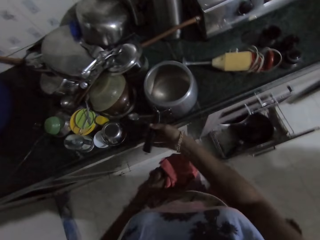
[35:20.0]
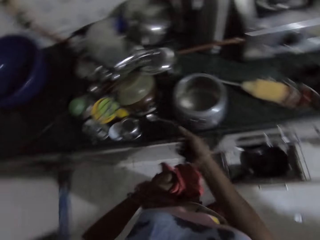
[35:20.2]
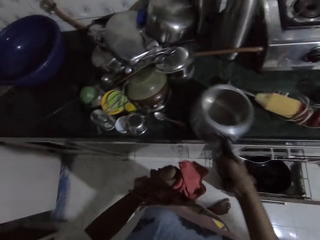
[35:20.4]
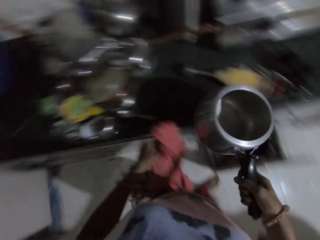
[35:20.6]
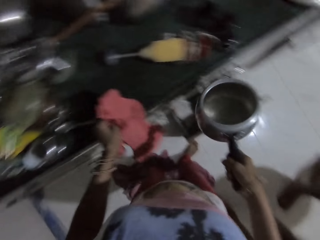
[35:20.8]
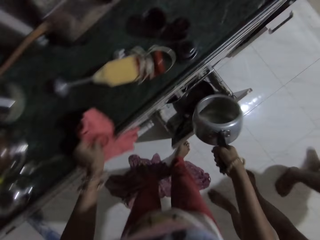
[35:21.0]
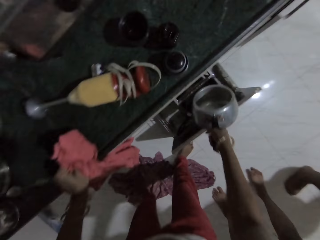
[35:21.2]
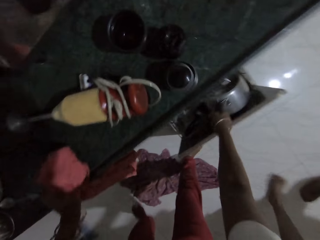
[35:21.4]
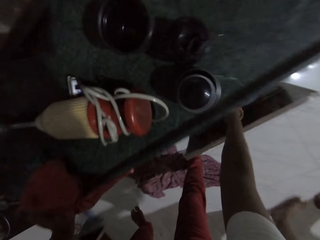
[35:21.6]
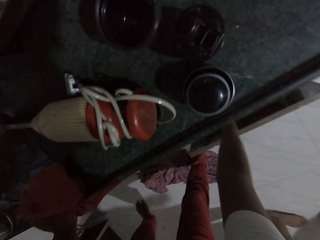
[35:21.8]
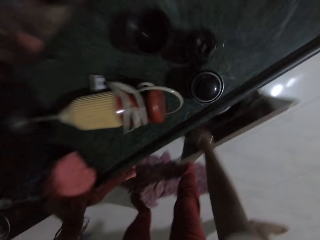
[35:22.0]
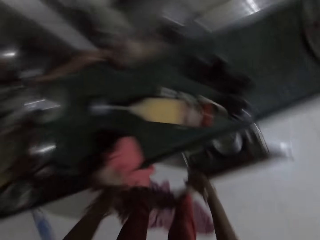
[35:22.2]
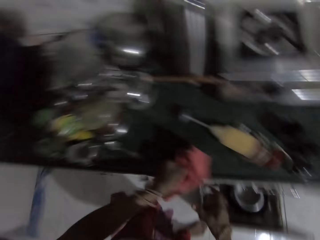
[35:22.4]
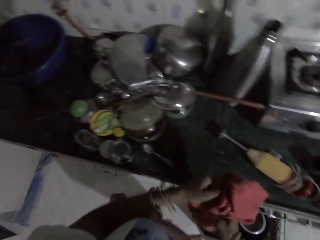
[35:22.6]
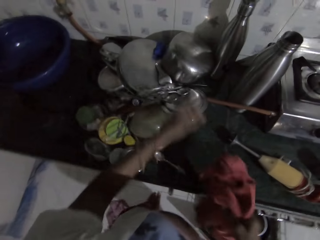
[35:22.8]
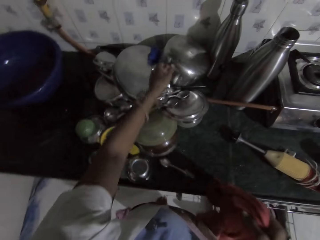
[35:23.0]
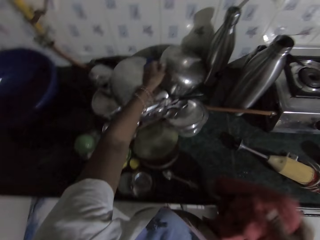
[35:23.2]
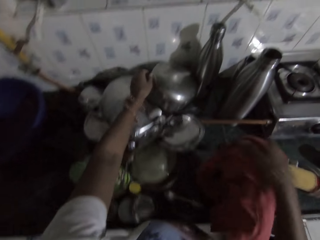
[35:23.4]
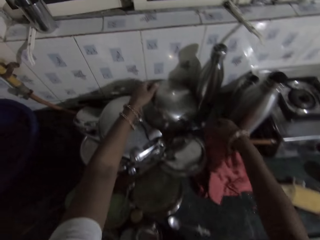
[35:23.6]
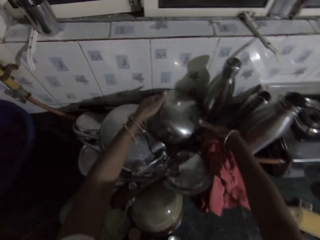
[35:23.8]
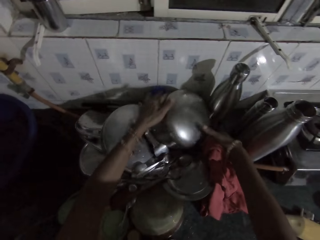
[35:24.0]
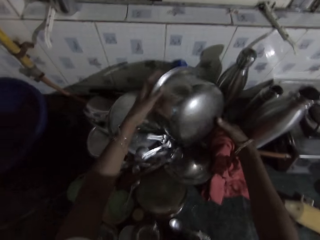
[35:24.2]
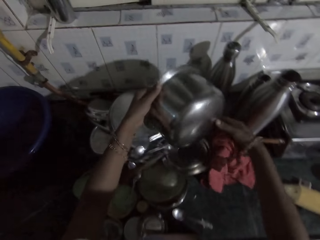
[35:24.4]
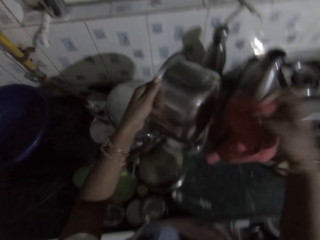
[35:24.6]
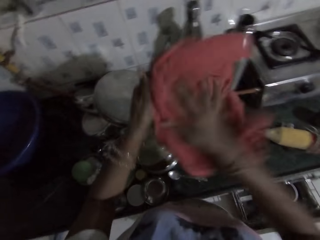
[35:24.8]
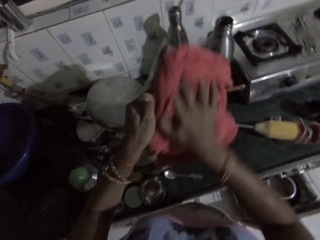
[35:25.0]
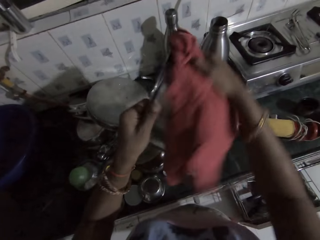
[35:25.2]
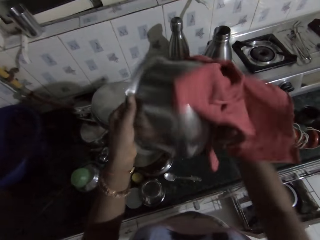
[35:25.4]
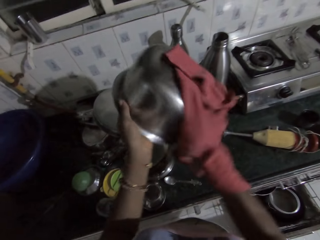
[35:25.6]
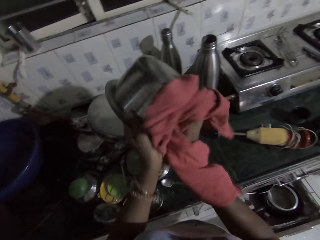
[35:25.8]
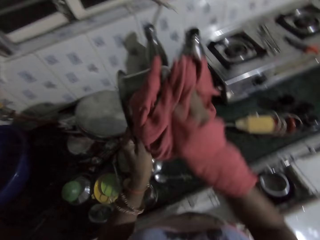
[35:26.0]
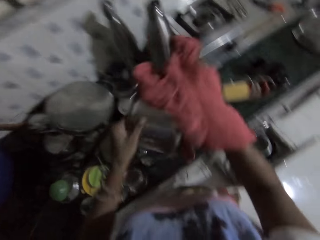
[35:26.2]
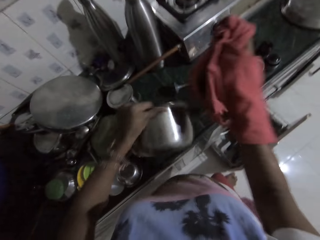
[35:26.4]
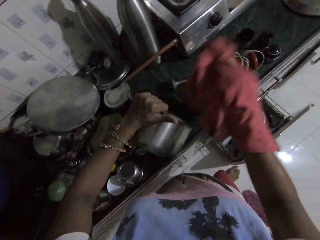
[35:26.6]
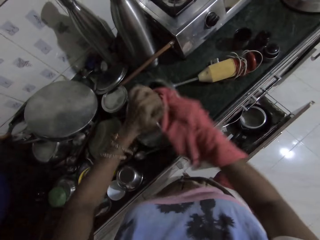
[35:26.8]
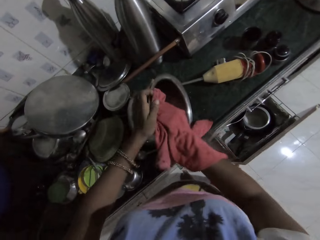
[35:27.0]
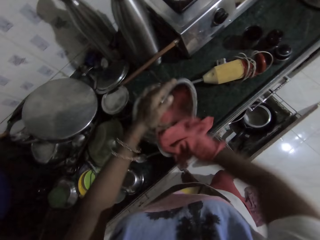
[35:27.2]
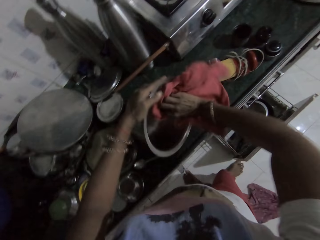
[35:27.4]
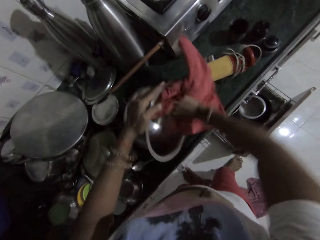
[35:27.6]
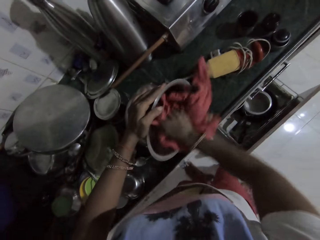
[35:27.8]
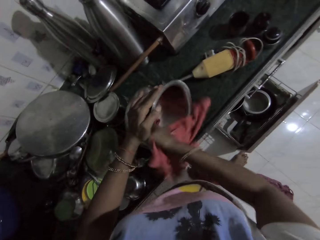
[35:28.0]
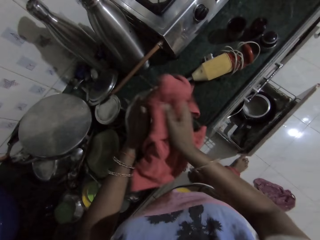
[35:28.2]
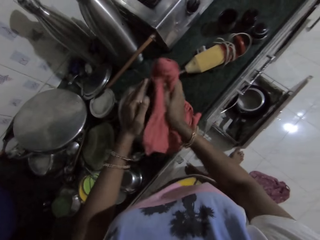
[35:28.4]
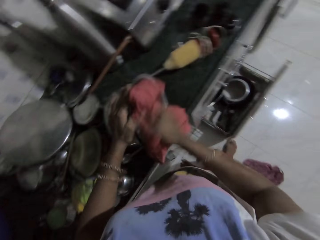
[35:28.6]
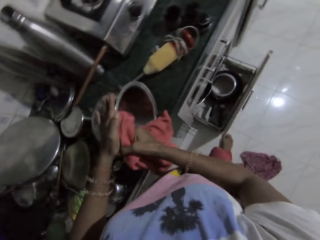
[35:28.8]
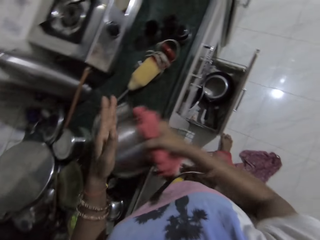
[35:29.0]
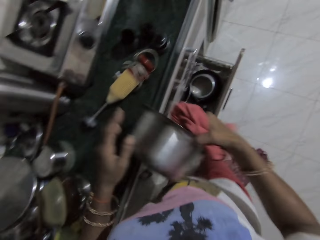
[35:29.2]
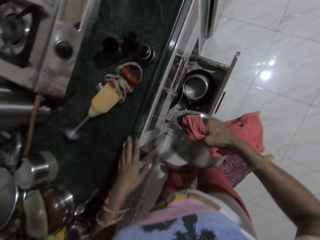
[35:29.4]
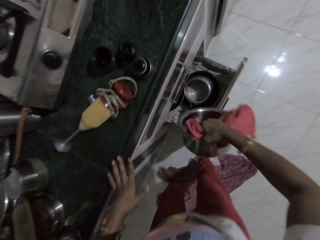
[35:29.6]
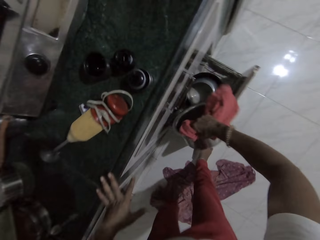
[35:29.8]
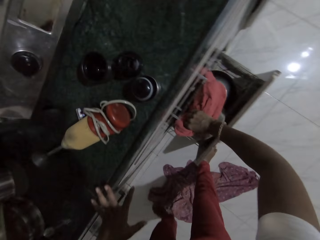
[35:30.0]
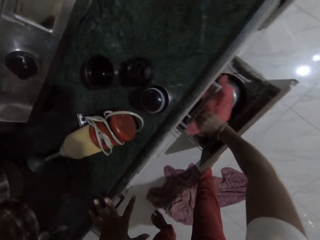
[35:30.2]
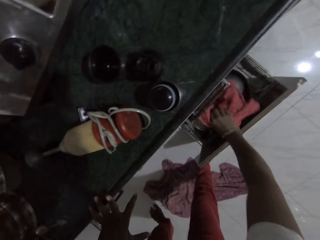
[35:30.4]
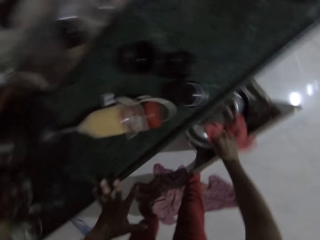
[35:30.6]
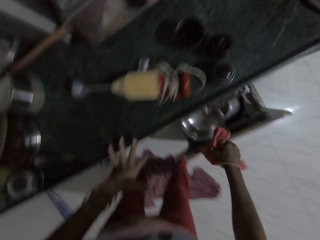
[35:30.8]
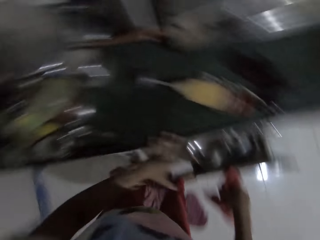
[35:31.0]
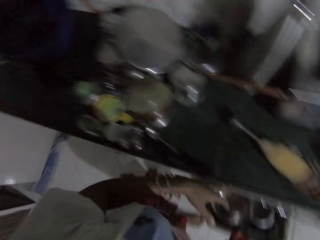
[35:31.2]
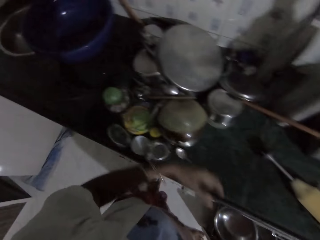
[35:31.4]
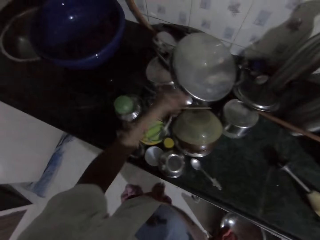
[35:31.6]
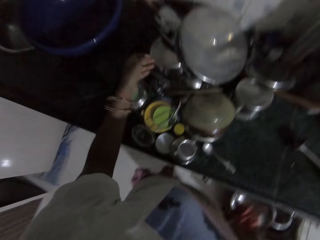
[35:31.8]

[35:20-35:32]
The camera wearer picks the pot from the kitchen counter with her right hand. She drops the pot in the kitchen cabinet with her right hand. She passes the piece of cloth from her left hand to her right hand. She picks a pot from the kitchen counter with both hands. She cleans the pot with the piece of cloth in her right hand. She drops the pot in the kitchen cabinet with her left hand. She picks the pot from the kitchen counter with her right hand. She drops the pot in the kitchen cabinet with her right hand.

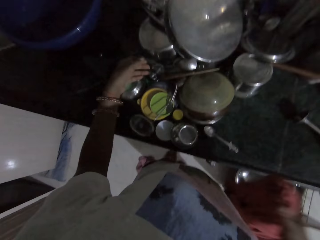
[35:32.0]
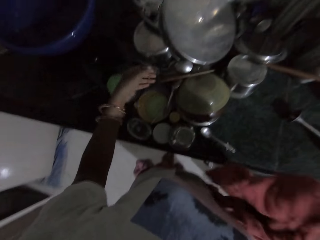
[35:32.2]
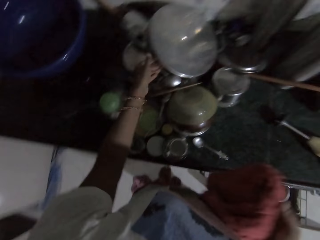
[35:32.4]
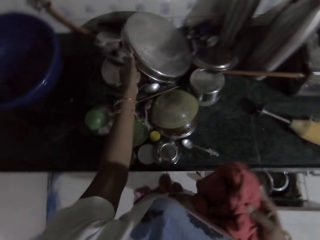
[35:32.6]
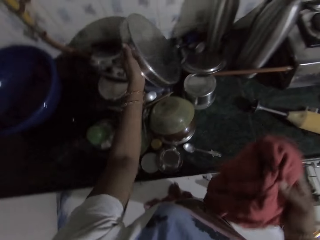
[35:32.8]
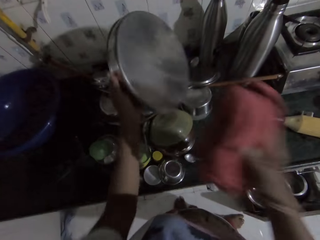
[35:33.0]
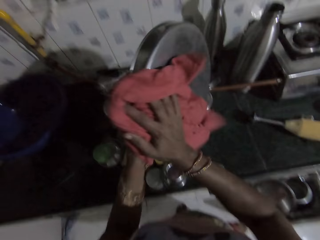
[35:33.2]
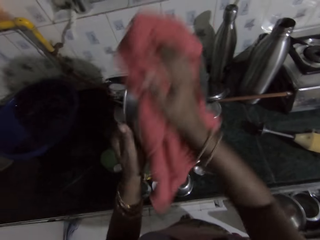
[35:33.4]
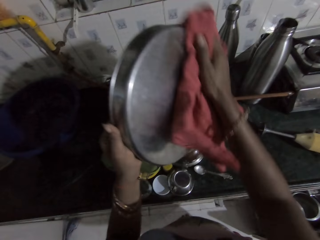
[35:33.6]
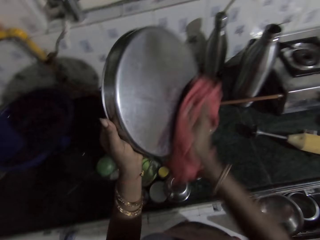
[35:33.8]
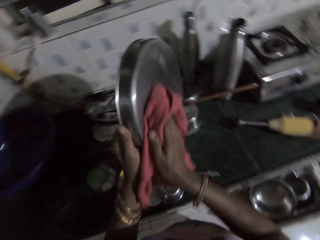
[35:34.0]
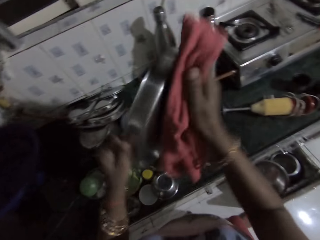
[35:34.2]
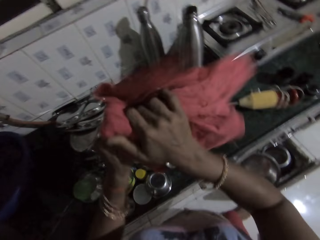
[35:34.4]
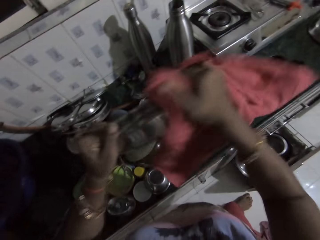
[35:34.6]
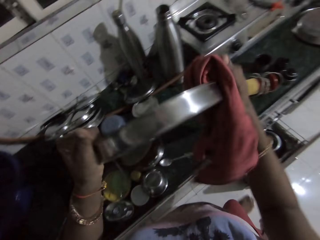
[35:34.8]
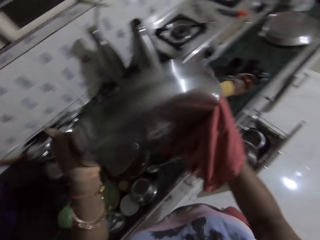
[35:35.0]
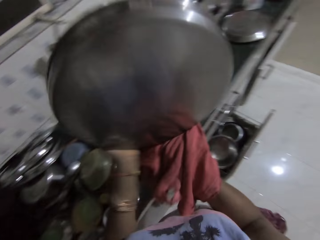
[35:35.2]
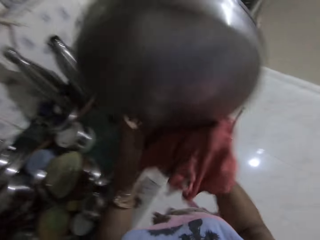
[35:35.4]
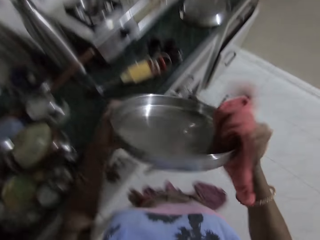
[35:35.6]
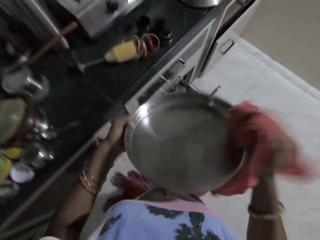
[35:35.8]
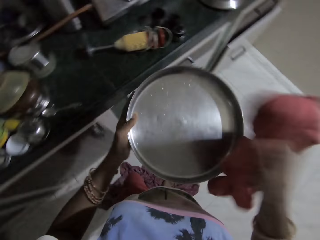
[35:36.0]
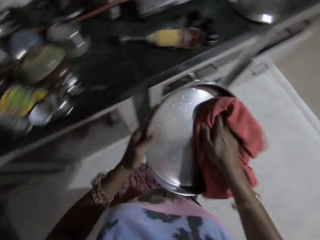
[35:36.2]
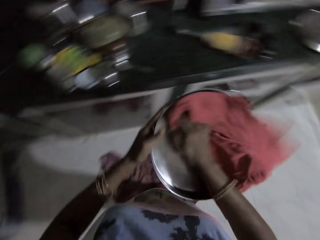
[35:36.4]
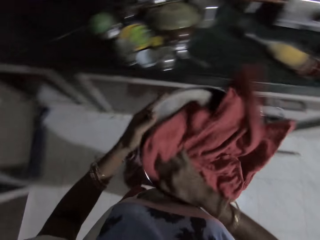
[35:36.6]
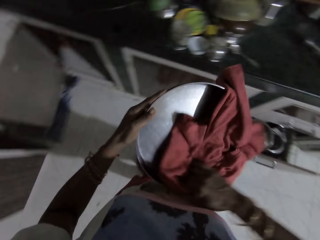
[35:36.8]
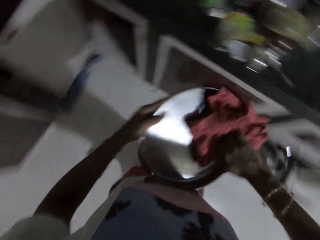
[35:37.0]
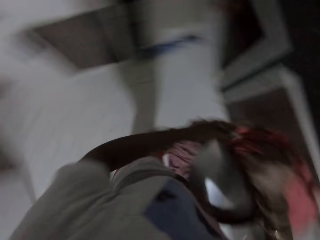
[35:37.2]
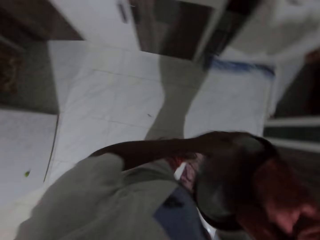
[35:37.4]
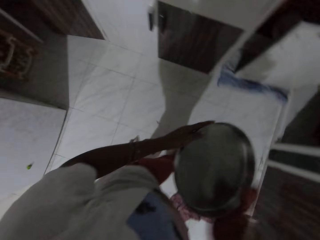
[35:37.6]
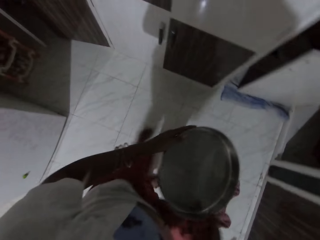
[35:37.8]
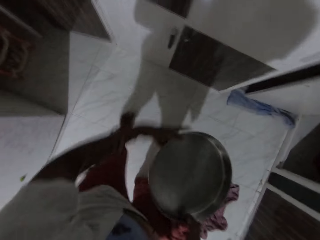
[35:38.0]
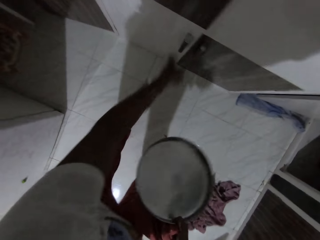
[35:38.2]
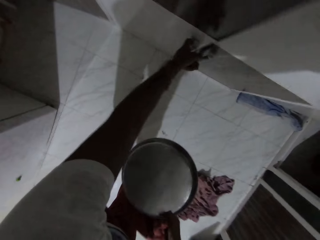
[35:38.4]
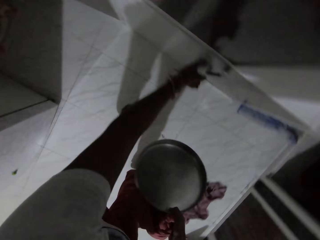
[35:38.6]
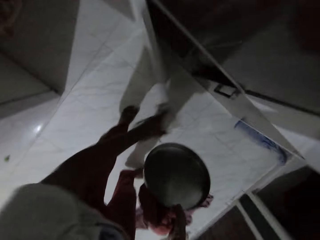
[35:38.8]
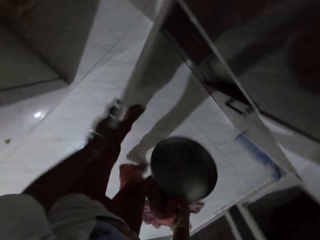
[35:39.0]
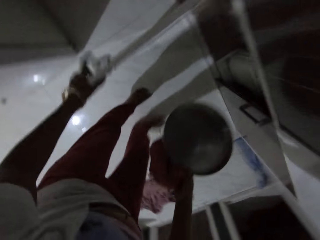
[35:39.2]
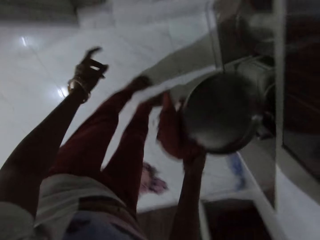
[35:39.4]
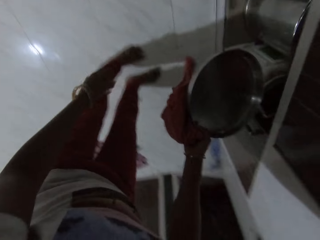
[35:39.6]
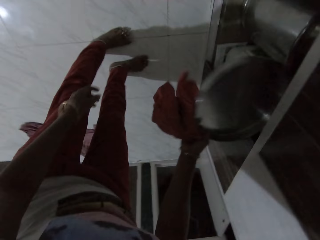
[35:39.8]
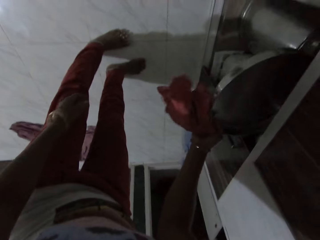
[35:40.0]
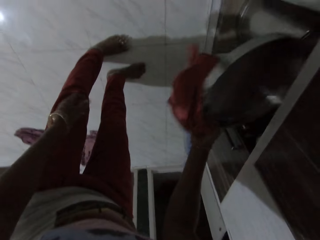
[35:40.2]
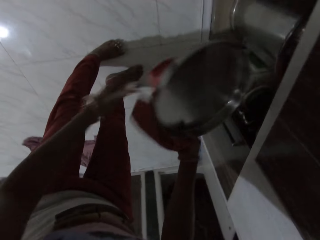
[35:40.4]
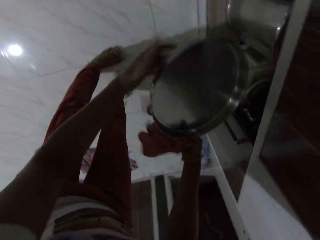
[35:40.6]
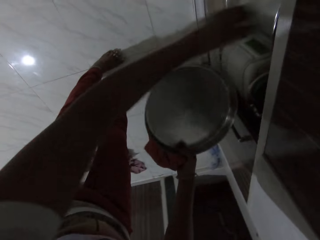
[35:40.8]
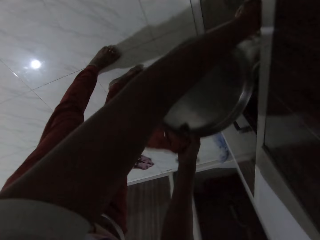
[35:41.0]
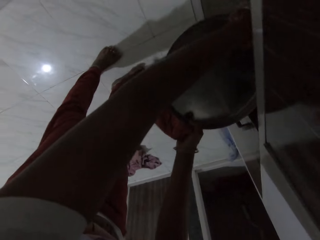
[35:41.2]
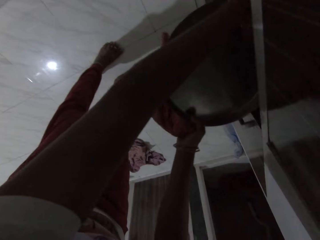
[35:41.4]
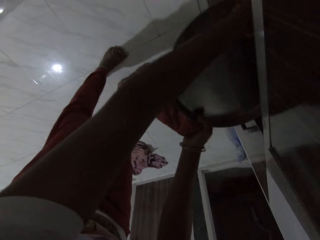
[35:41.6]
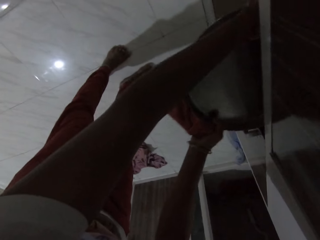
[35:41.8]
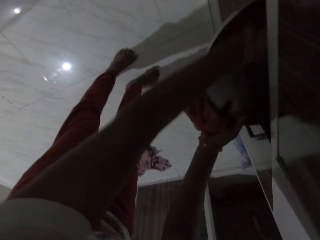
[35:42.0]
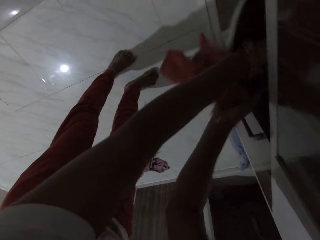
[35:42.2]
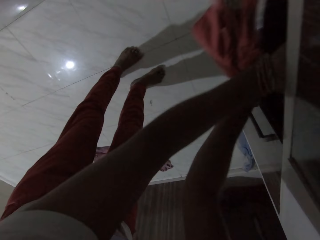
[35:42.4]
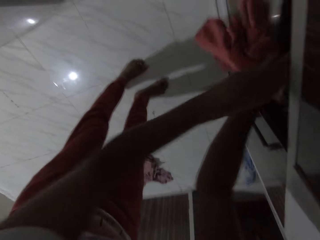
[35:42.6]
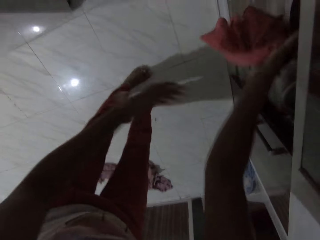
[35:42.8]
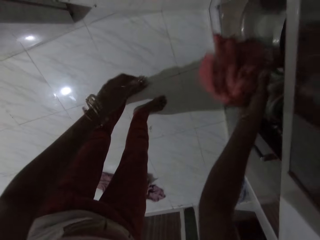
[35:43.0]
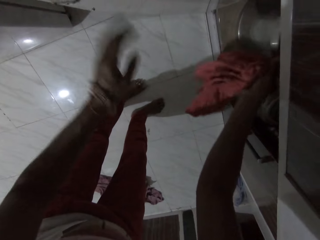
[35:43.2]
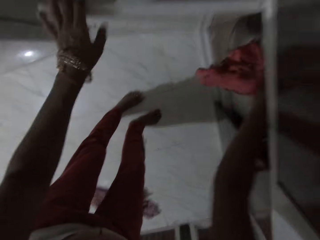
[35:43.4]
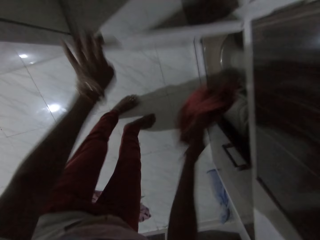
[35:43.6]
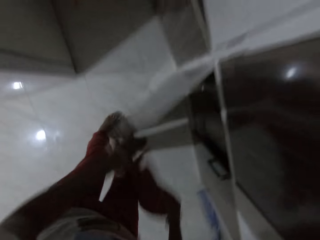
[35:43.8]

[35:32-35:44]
The camera wearer picks a pan or lid from the kitchen counter with her left hand. She cleans the pan with the piece of cloth in her right hand. She opens a cupboard. She passes the pan from her left hand to her right hand. She opens a kitchen cabinet with her left hand. She holds a pot in the kitchen cabinet with her left hand. She drops the pan in the kitchen cabinet with her right hand.
